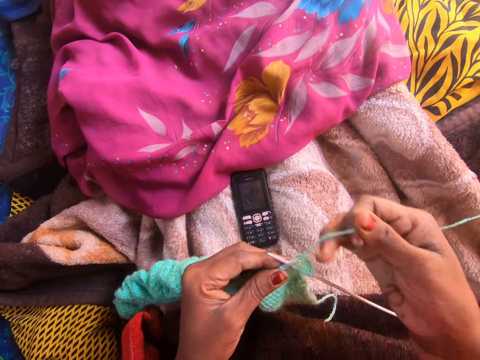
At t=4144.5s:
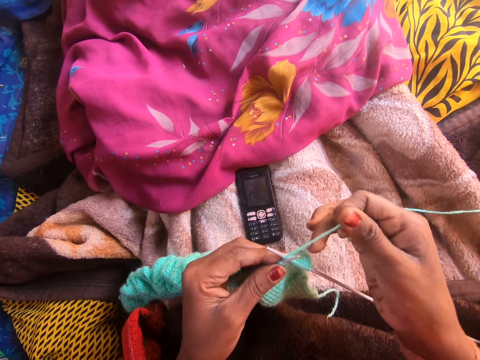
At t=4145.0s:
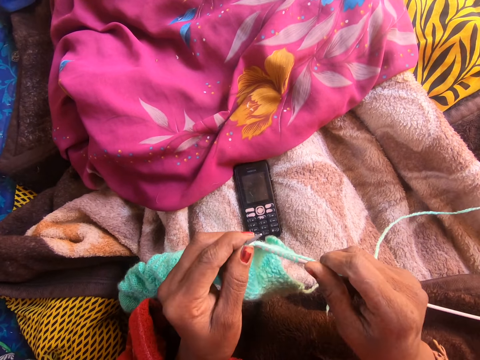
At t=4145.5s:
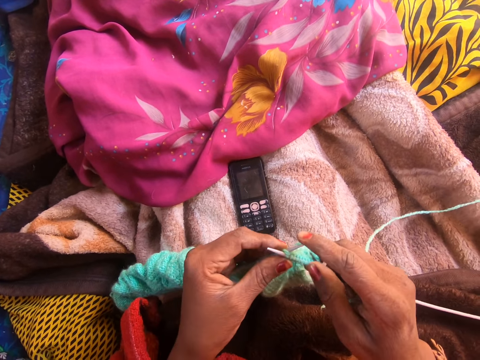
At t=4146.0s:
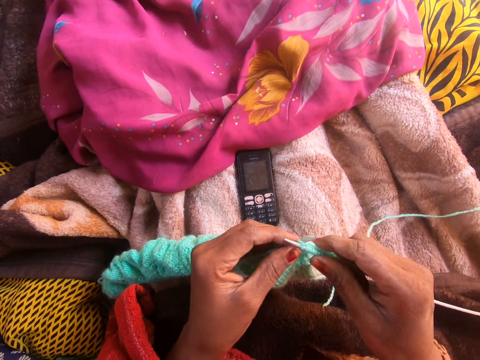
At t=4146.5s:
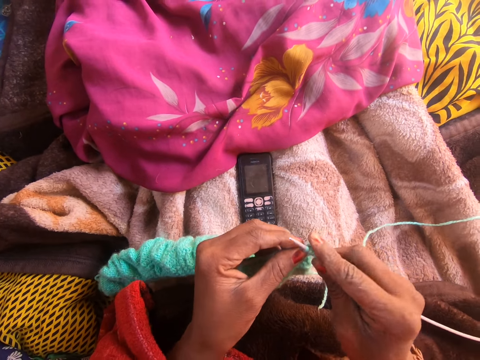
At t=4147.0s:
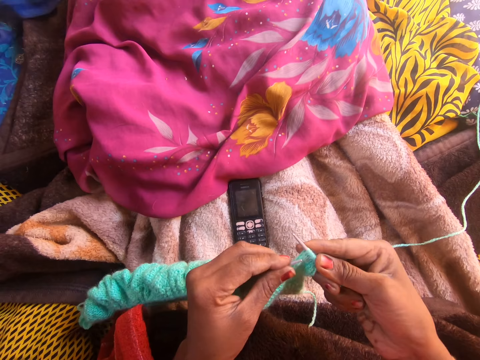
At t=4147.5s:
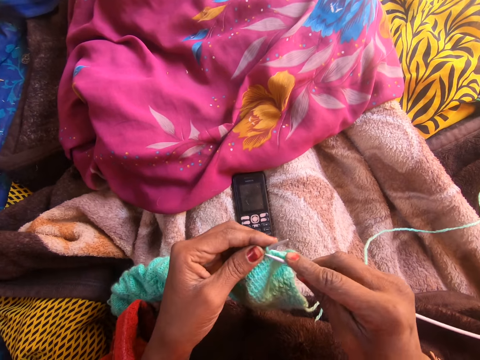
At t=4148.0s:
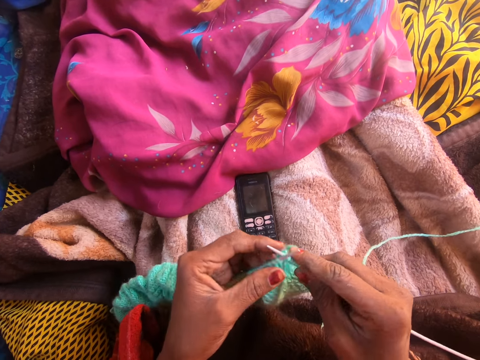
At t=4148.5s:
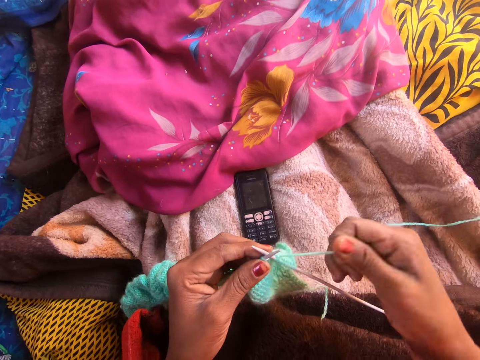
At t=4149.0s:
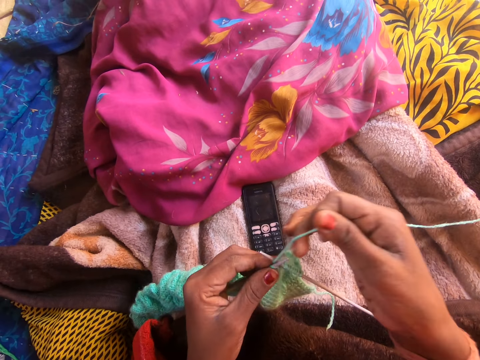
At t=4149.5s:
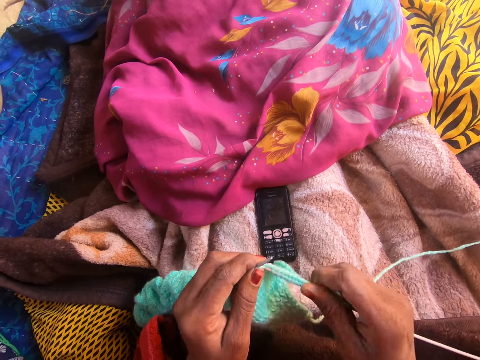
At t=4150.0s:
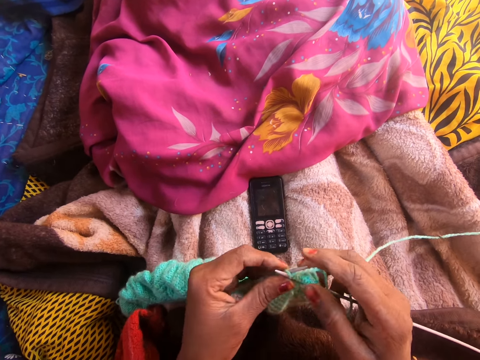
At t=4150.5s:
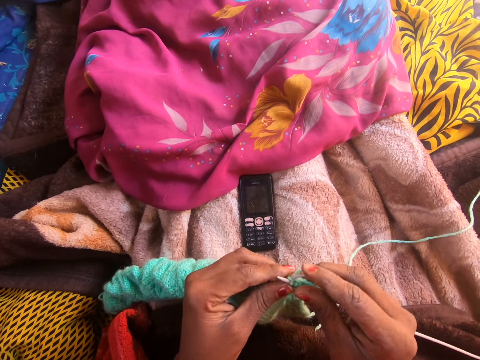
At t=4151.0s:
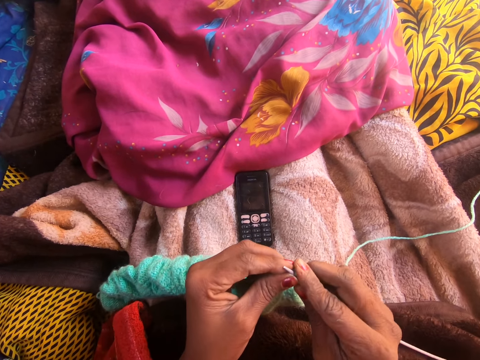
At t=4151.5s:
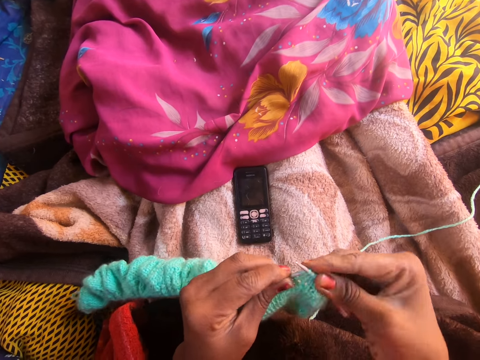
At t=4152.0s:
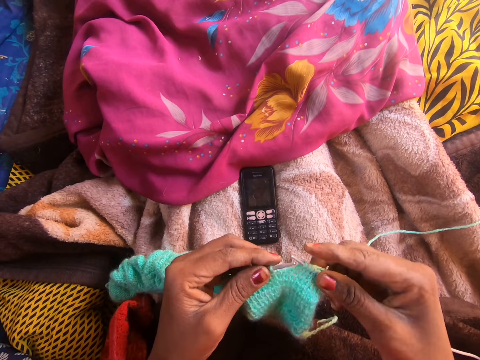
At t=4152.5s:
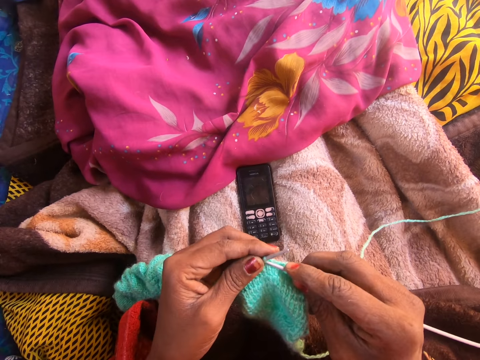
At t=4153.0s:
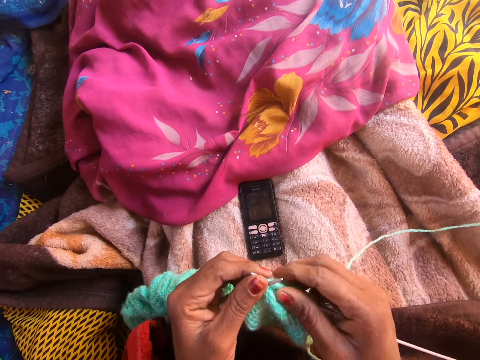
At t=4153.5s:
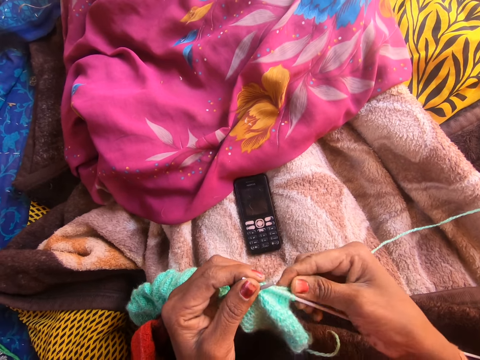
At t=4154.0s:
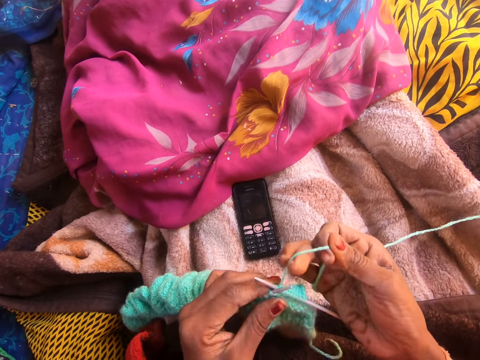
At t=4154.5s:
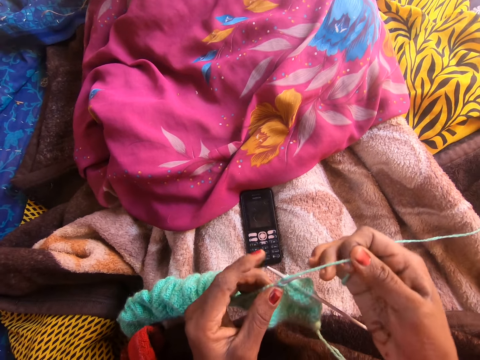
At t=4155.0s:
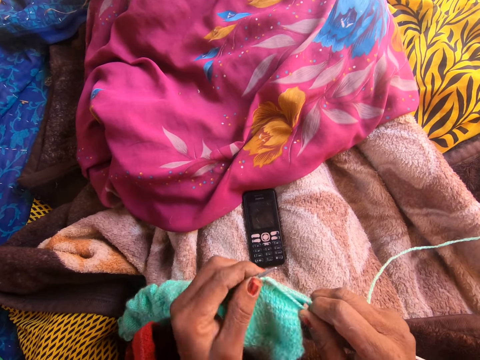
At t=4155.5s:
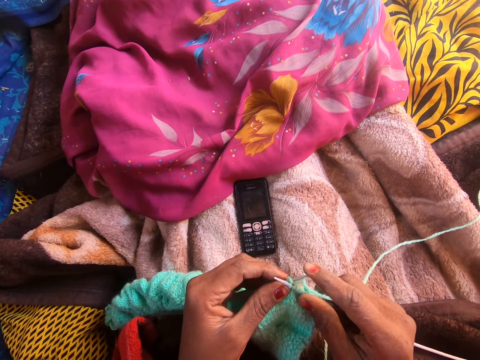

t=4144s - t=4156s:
The camera wearer talks to a person on the phone.

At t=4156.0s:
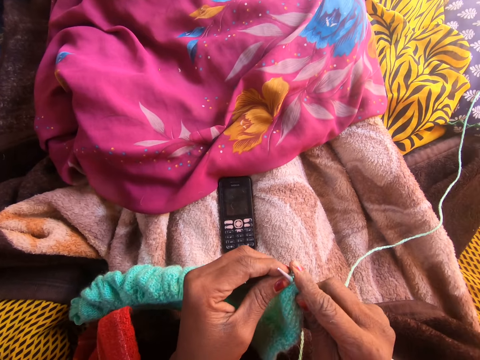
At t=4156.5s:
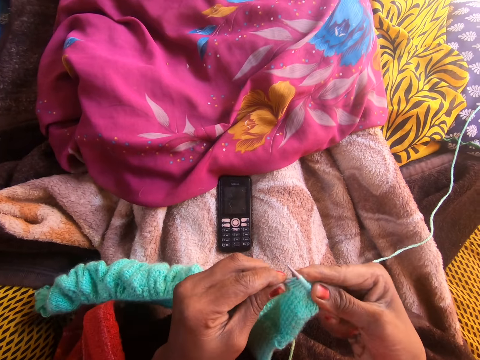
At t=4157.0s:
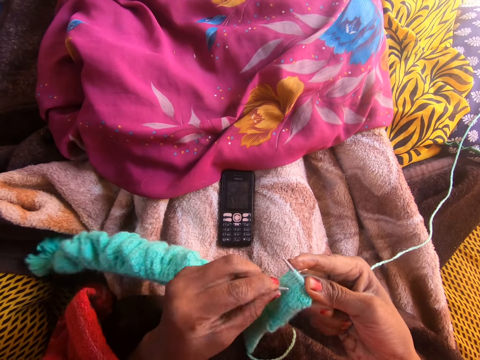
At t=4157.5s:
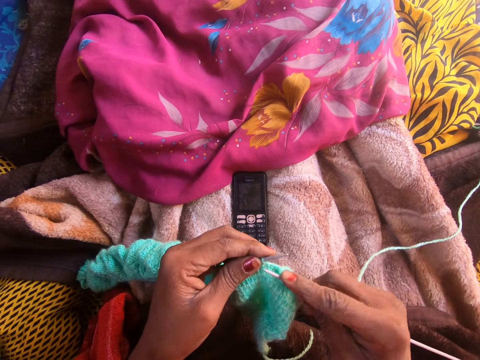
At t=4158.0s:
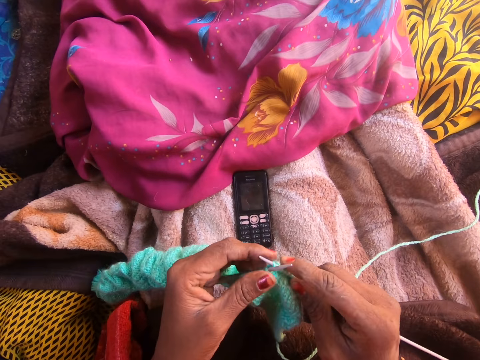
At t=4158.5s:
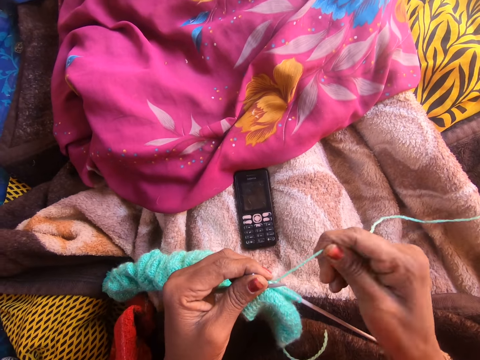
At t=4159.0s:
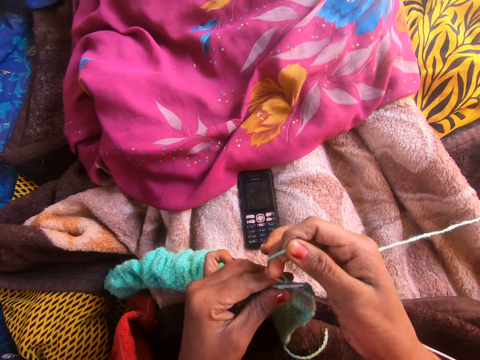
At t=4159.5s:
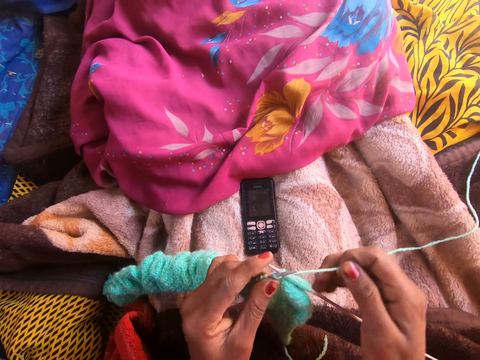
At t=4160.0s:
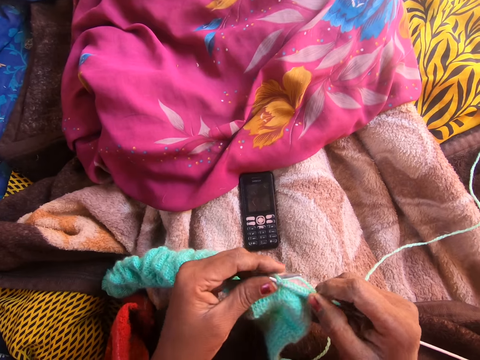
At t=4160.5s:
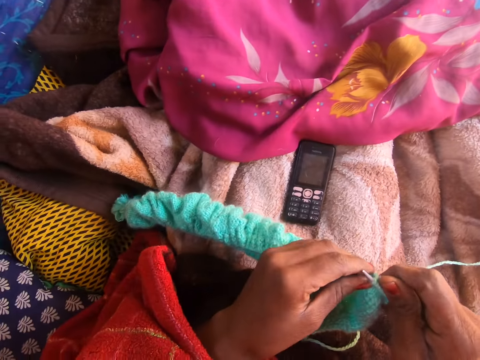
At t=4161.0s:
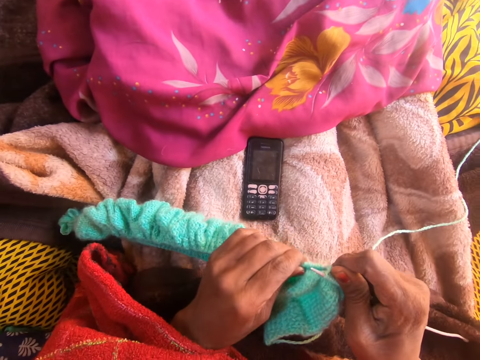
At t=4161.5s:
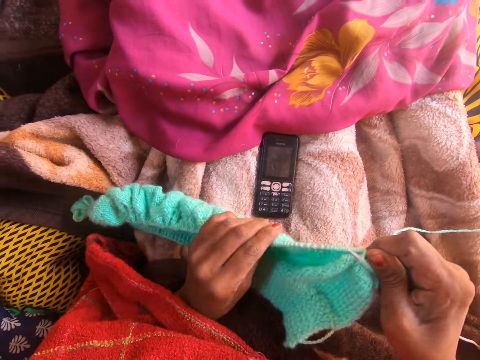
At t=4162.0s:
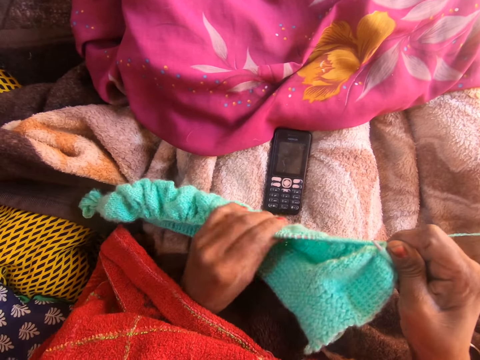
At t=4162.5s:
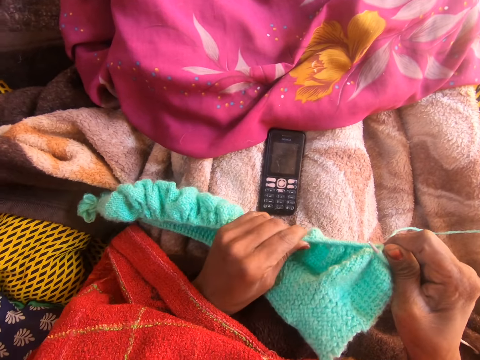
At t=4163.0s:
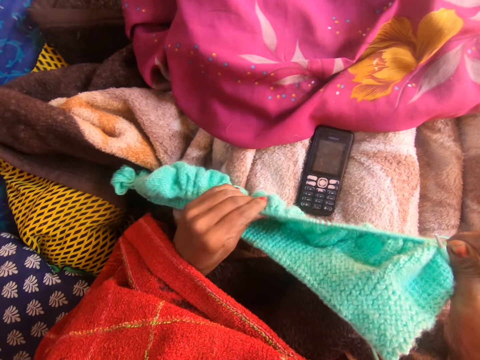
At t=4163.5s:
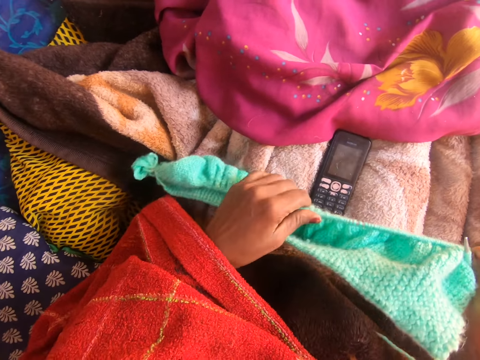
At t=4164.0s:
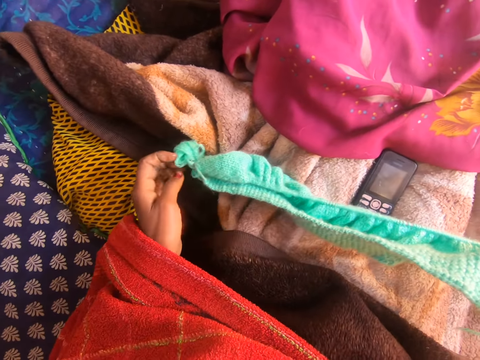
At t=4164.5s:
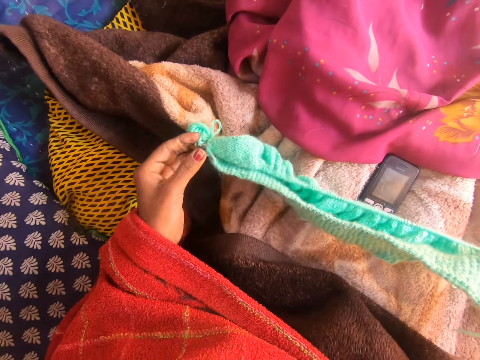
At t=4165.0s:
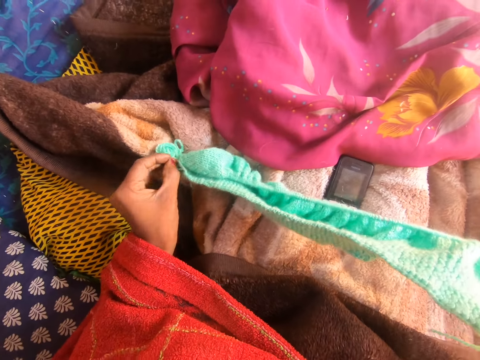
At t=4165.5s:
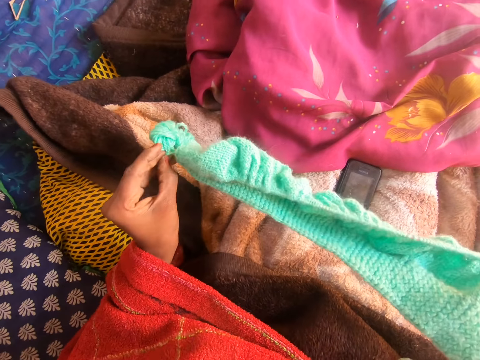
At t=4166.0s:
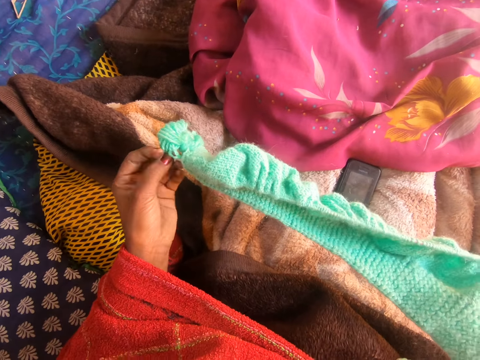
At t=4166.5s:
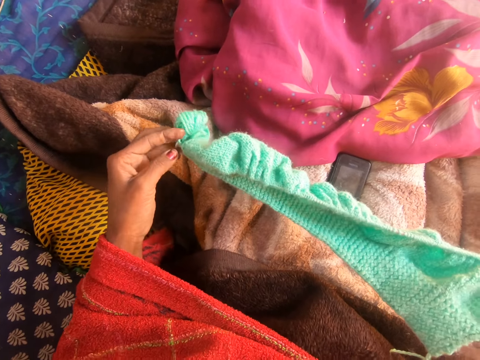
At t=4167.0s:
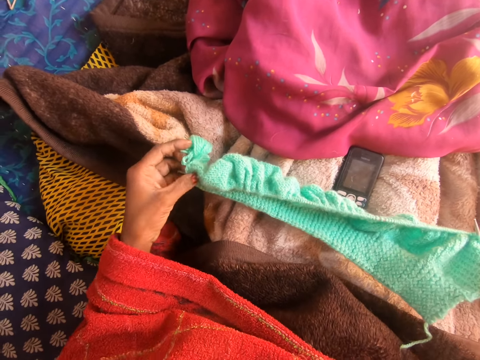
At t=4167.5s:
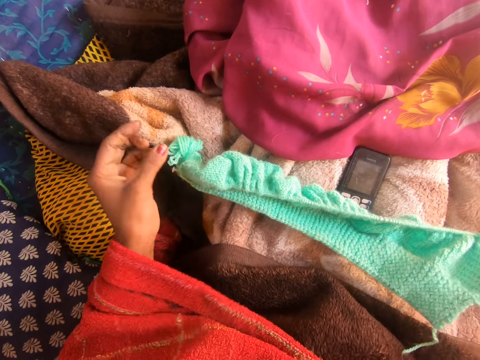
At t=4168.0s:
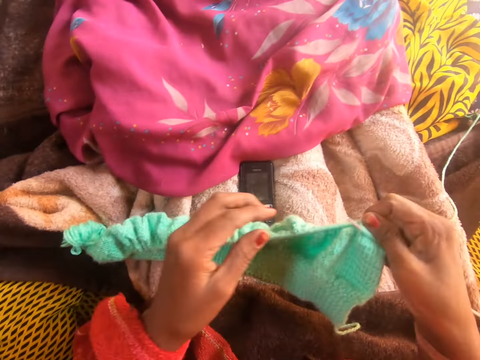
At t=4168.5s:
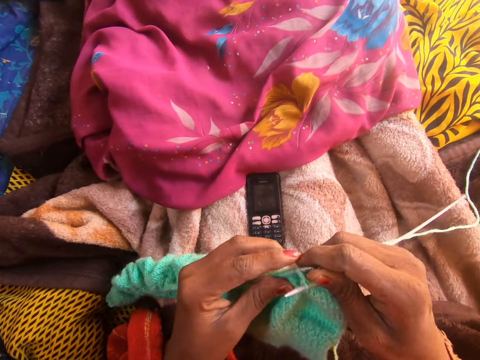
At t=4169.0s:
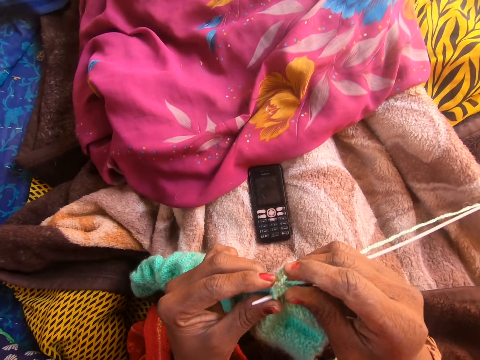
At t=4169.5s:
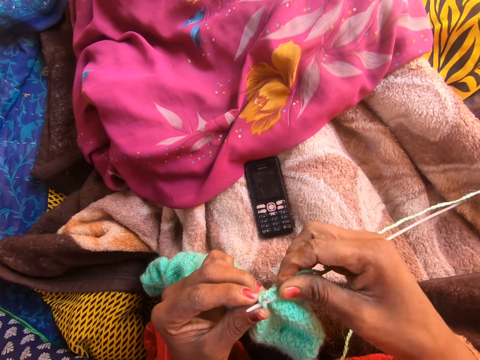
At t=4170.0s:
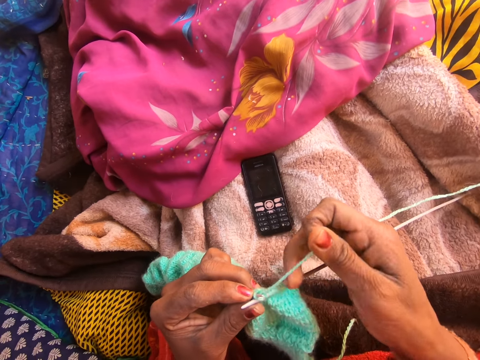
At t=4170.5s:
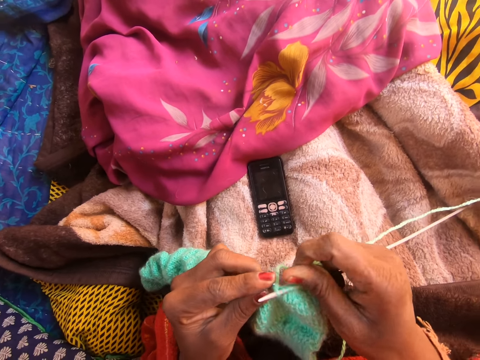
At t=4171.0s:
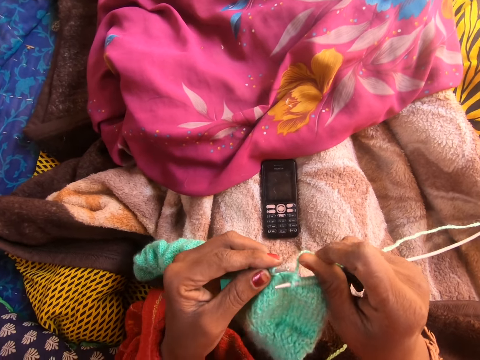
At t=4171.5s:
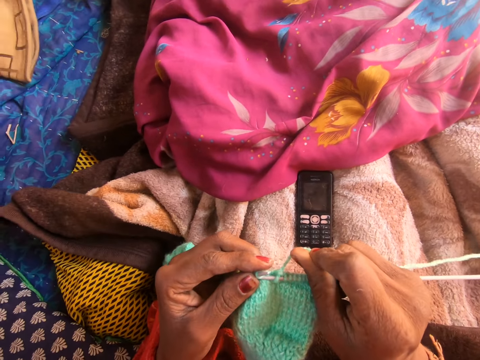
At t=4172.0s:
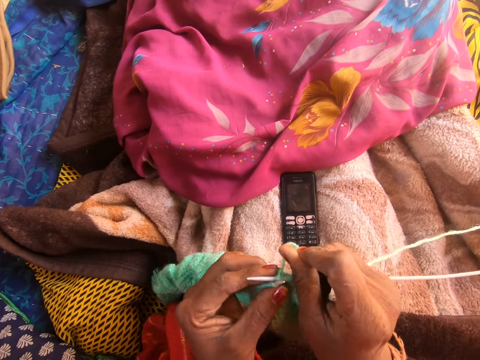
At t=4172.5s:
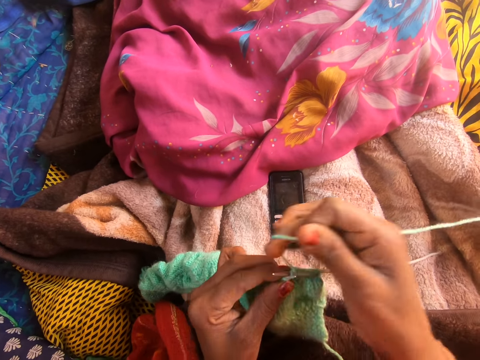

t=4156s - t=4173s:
The camera wearer knits the wool with the knitting needles. She talks to a person on the phone. She pulls the knitted yarn towards her right hand. She adjusts the yarn along the knitting pin with her left hand. She knits the wool with the knitting needles.
